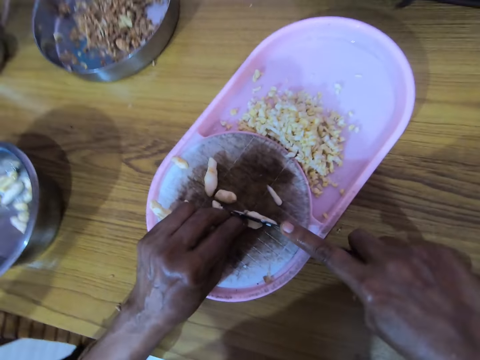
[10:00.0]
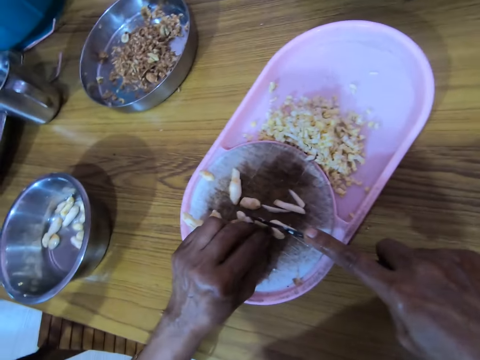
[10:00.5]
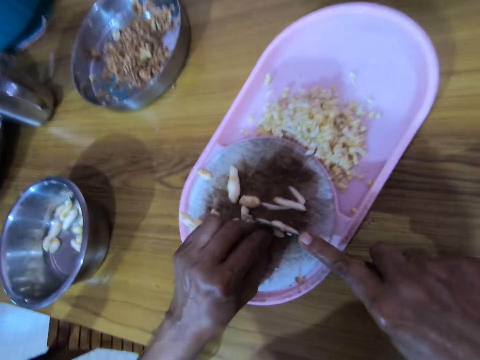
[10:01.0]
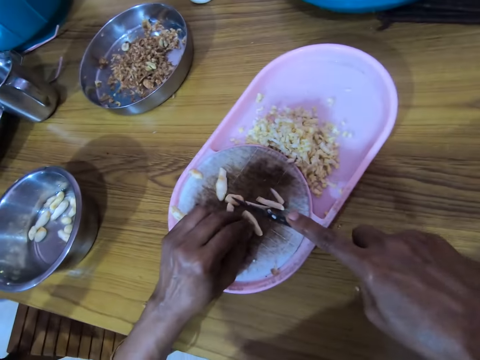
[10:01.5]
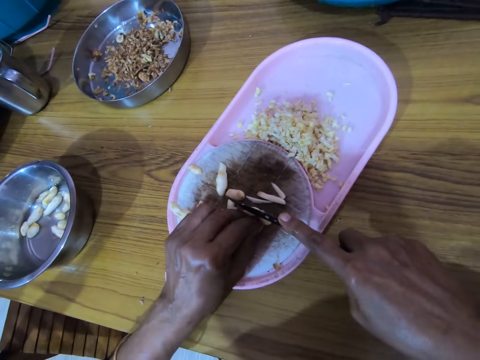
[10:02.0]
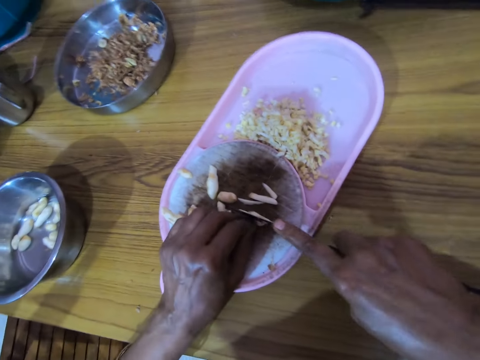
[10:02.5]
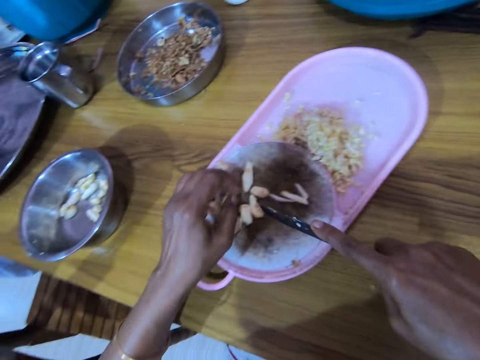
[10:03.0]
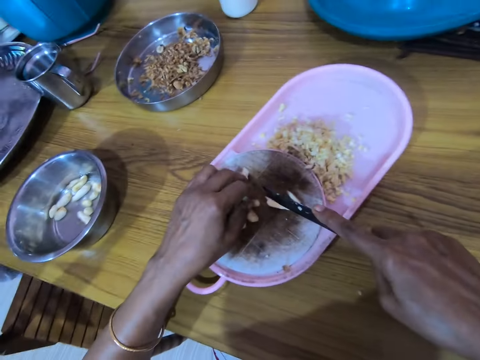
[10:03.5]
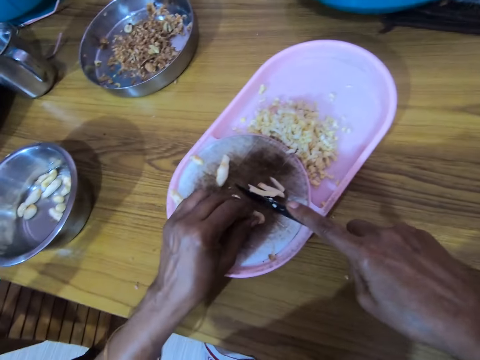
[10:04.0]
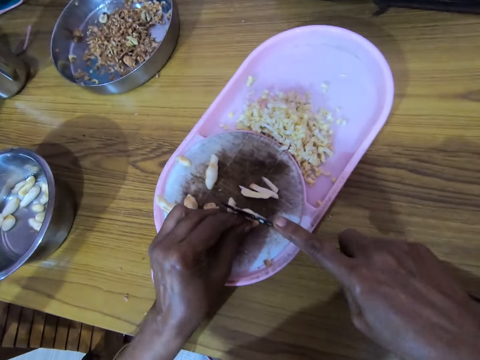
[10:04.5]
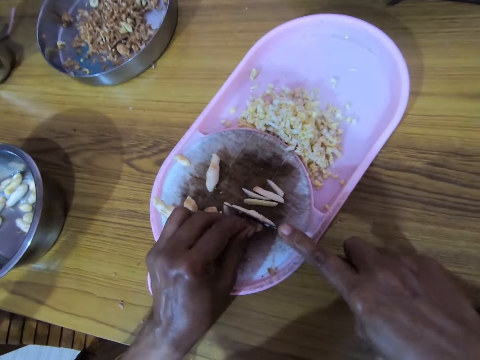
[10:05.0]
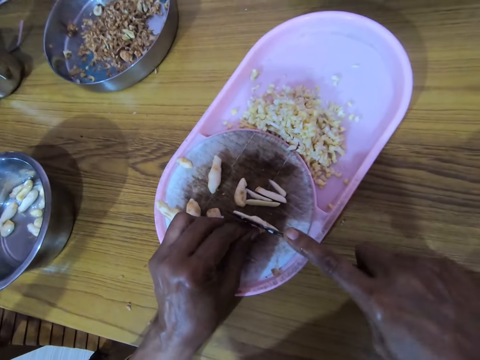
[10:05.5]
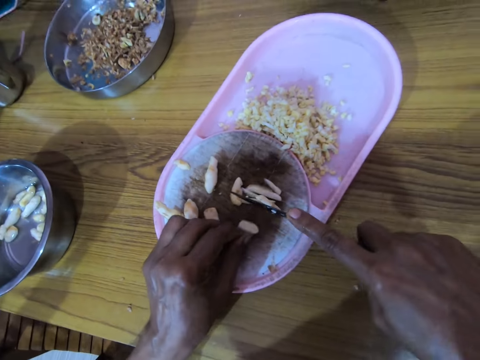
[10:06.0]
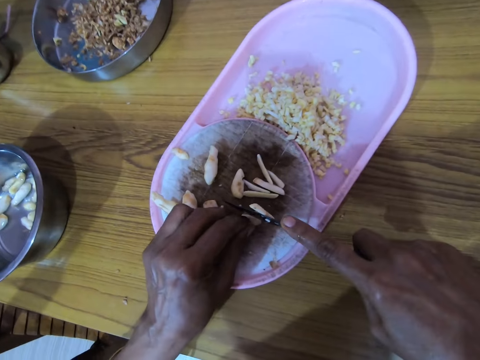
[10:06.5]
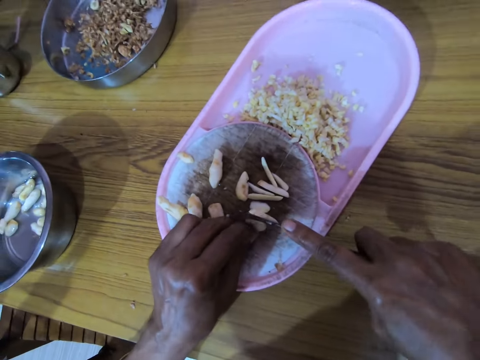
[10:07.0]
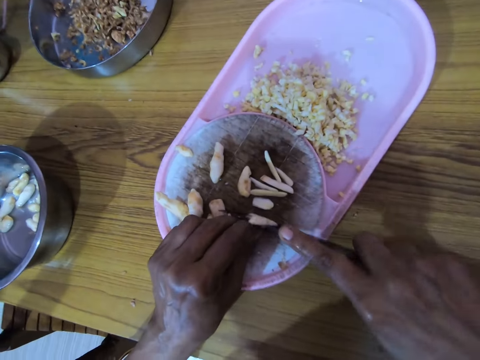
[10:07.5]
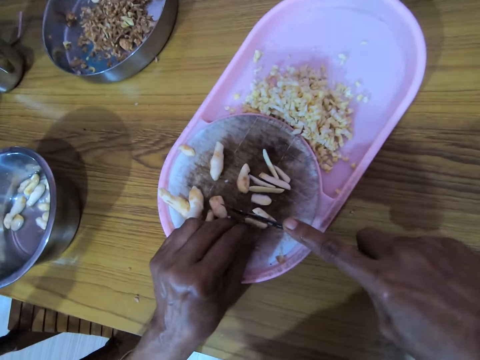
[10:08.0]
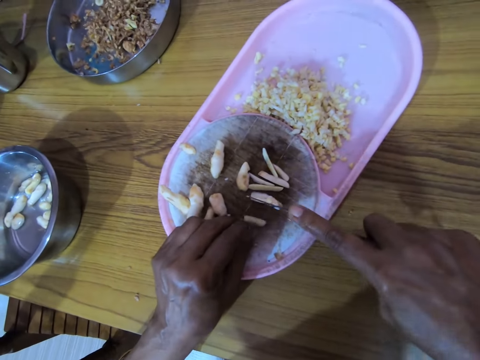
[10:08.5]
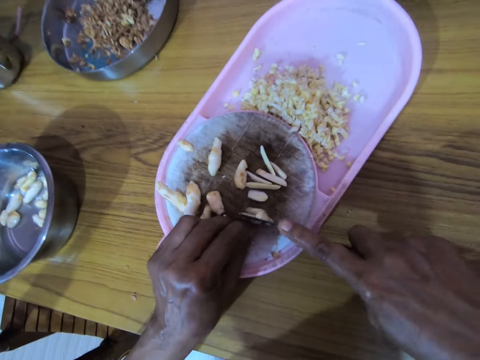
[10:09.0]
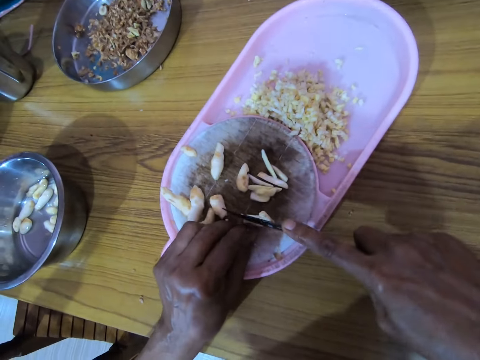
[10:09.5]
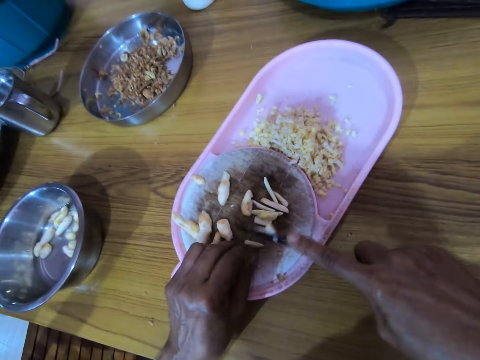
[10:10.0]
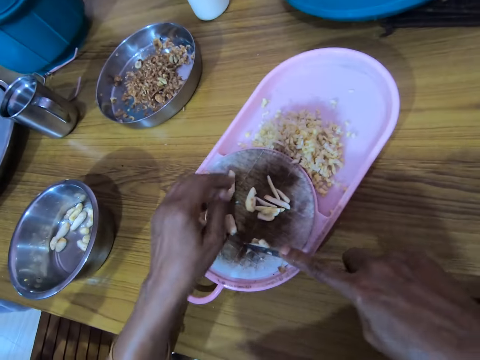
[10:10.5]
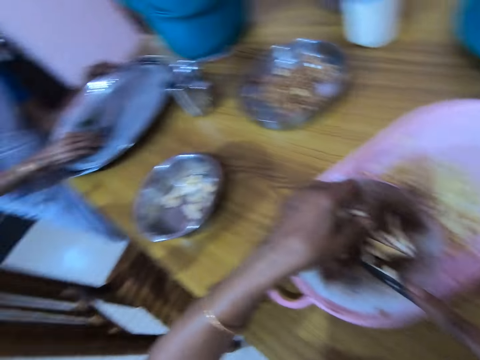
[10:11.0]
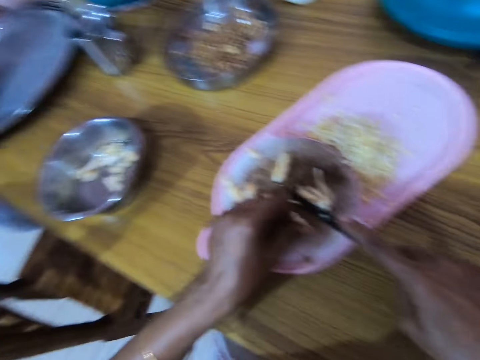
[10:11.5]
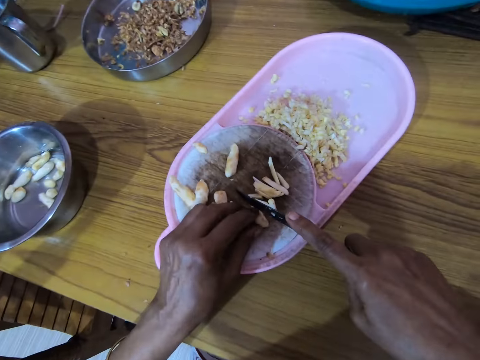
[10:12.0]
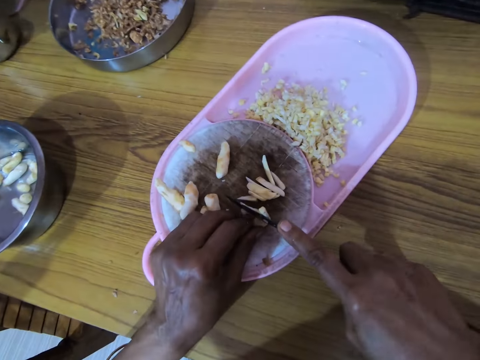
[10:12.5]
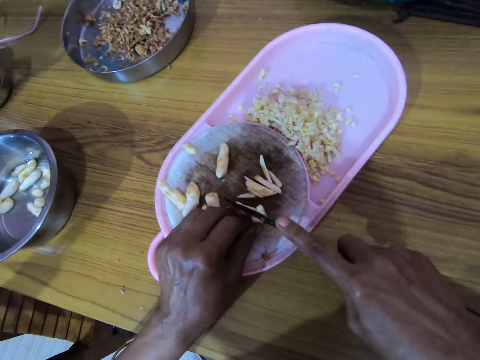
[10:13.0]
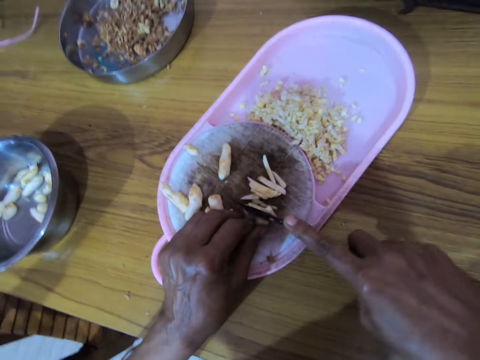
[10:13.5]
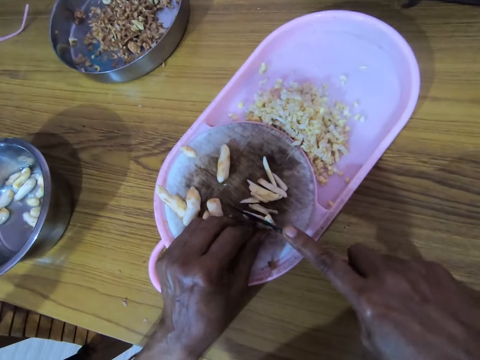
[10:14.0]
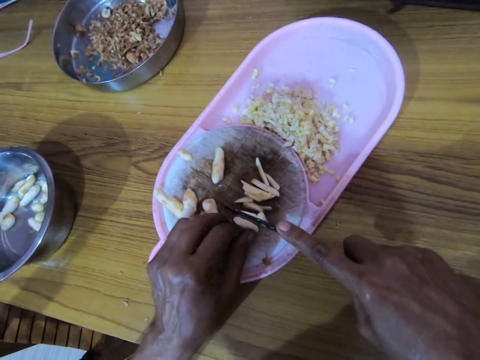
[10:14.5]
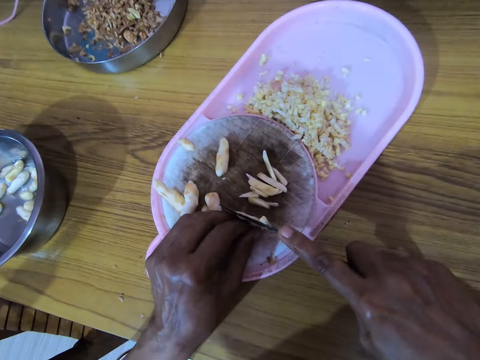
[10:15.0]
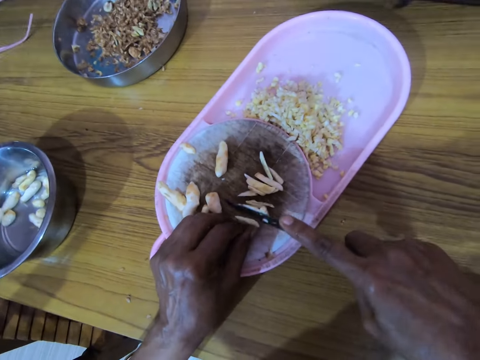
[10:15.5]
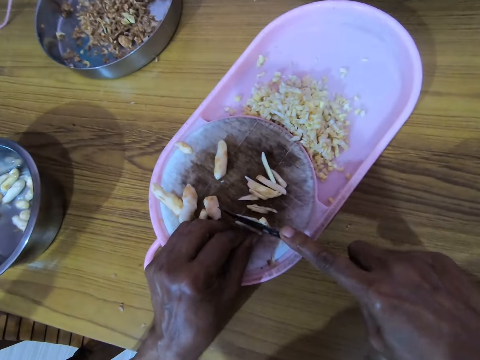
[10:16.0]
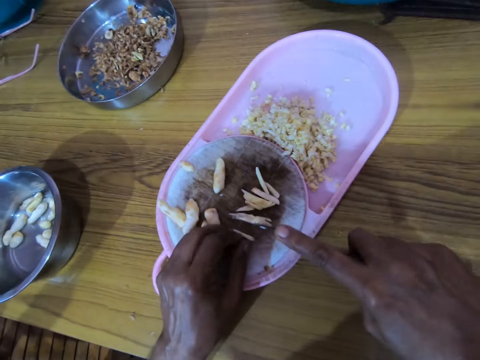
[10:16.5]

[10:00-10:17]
The camera wearer picks up the ginger. They dice the ginger. They pick up the ginger. They dice the ginger.

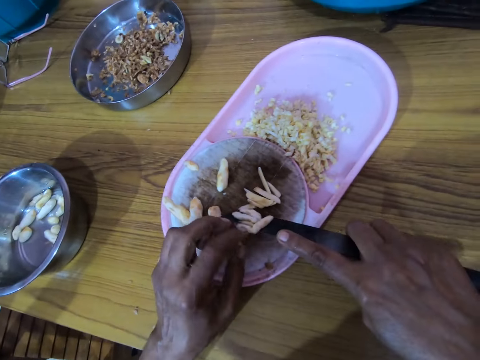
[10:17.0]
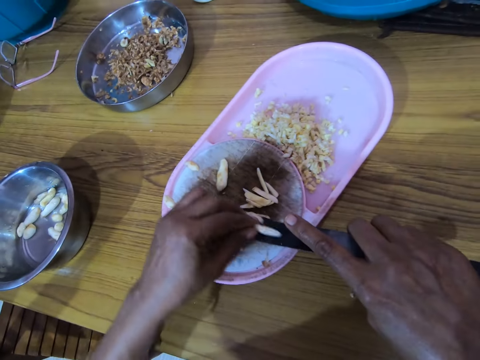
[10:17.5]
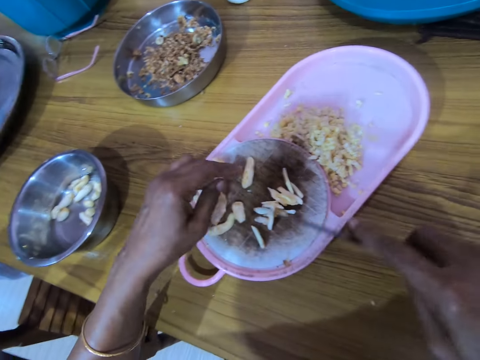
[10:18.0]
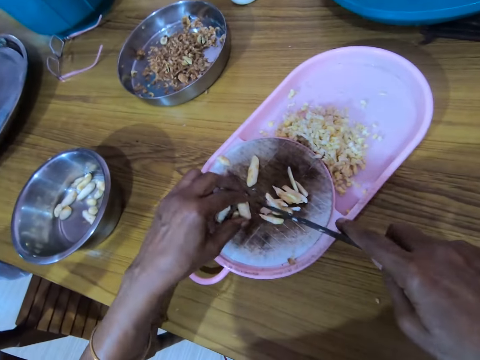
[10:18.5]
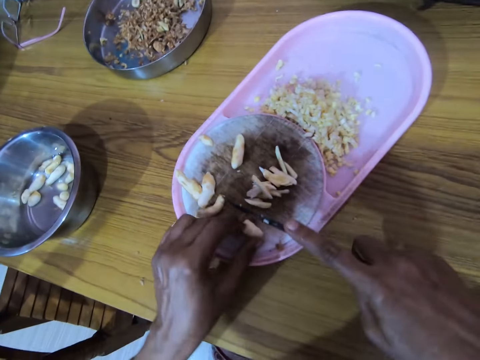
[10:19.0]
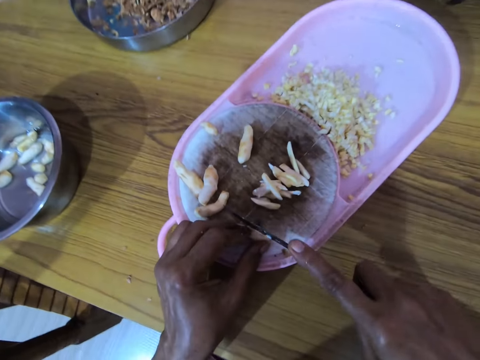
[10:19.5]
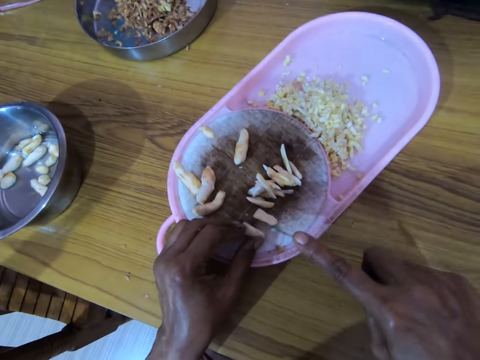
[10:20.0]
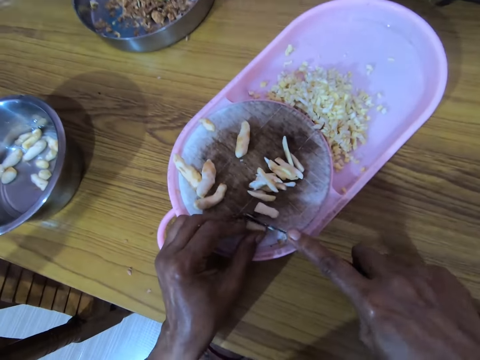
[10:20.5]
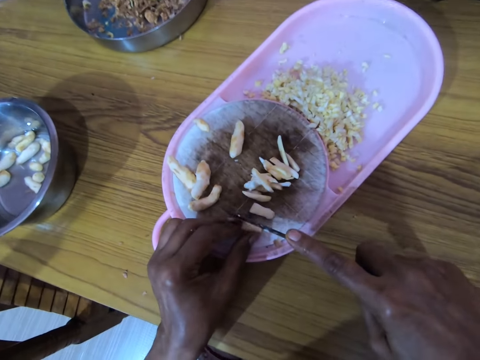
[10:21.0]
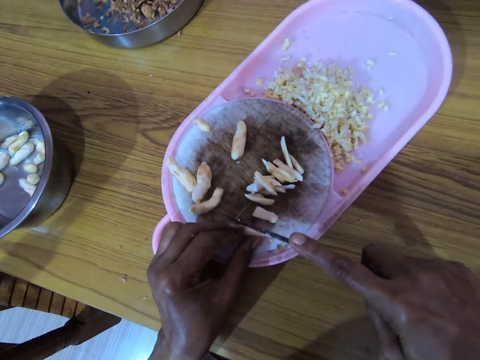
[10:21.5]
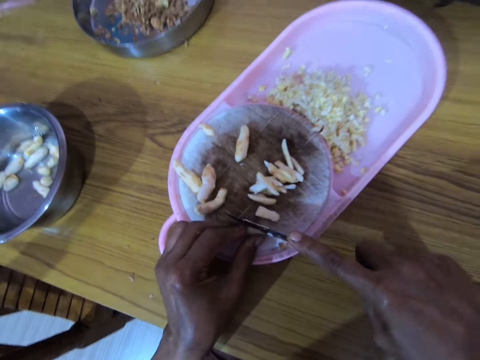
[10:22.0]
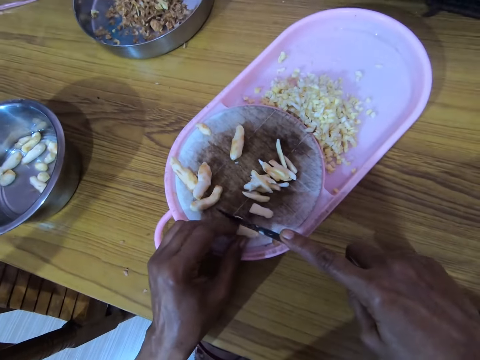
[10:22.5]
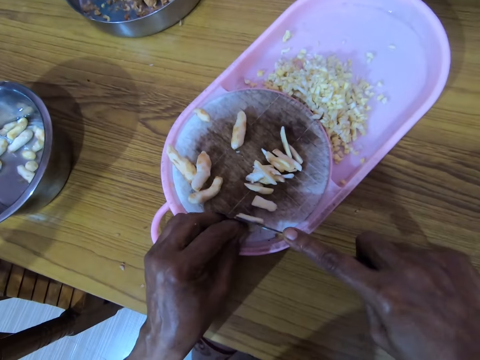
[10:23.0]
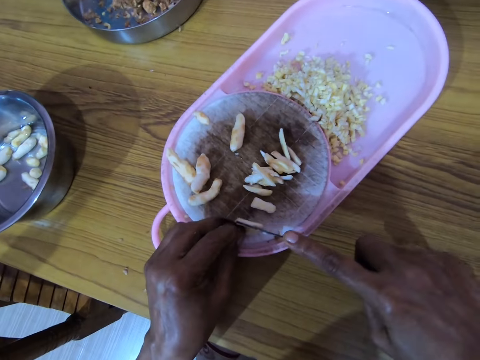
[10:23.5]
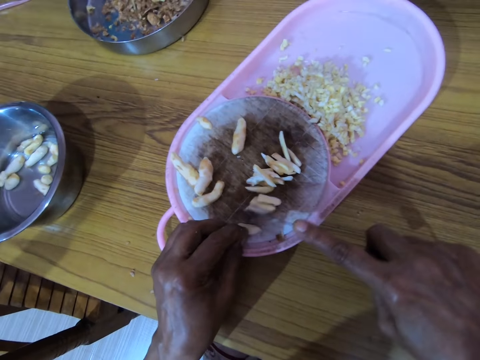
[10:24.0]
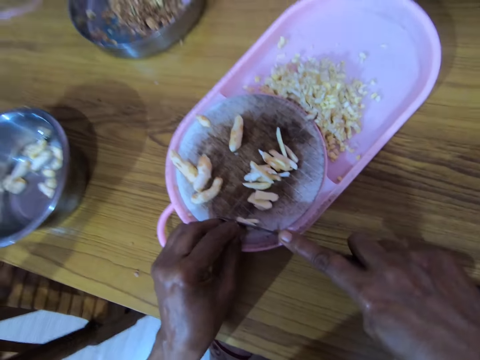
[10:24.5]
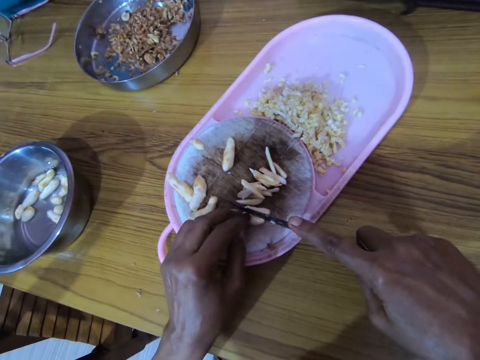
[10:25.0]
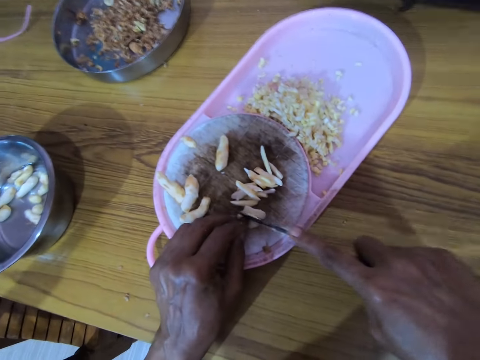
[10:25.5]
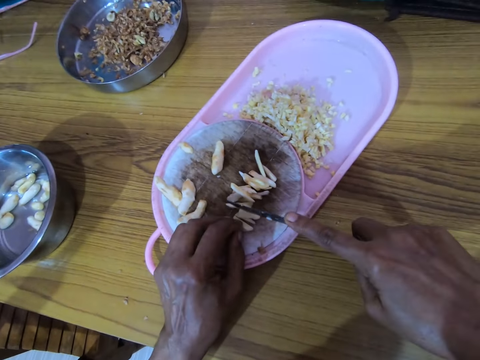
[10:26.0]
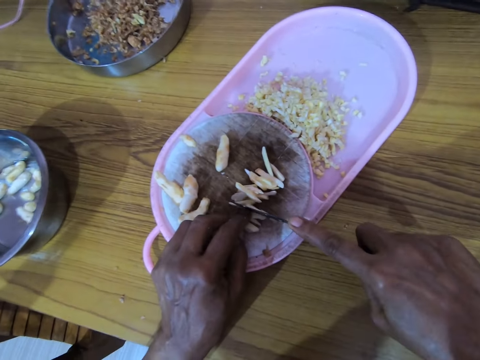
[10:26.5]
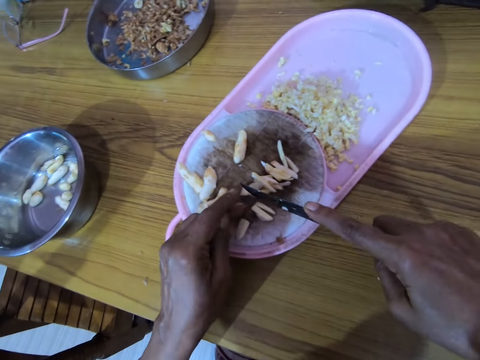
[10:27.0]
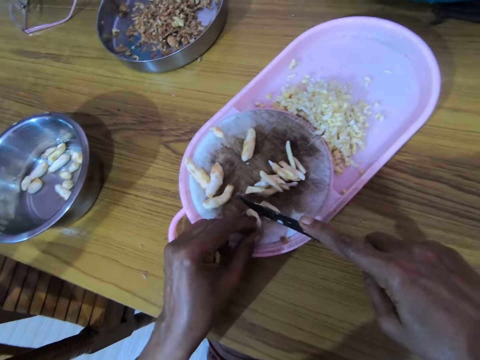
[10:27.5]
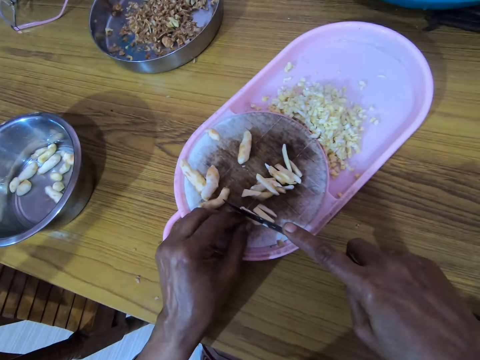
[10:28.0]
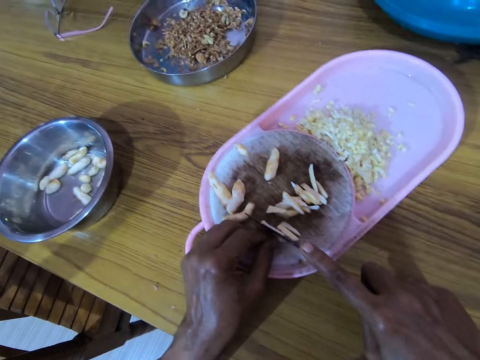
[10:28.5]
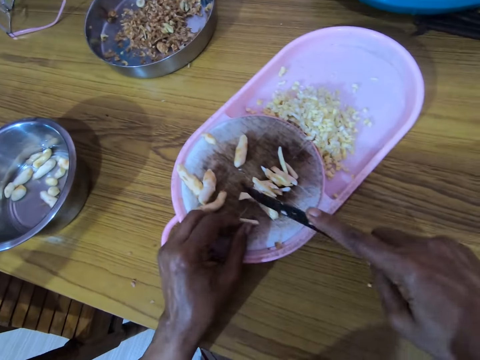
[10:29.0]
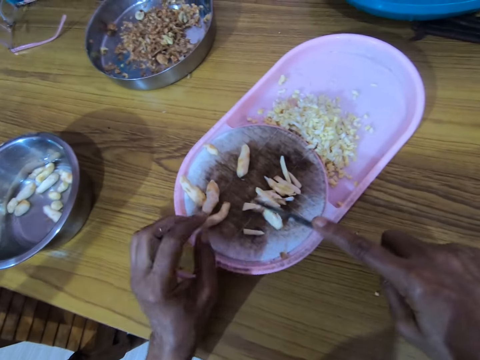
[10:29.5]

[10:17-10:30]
The camera wearer picks up the ginger. They dice the ginger.
